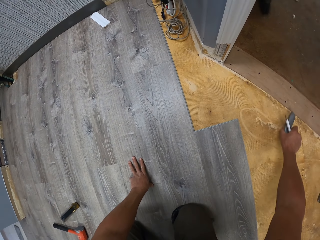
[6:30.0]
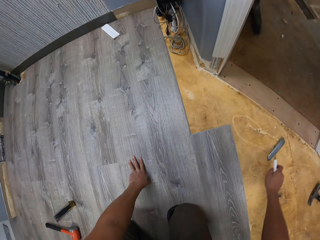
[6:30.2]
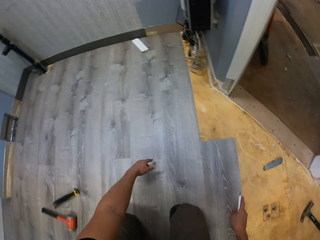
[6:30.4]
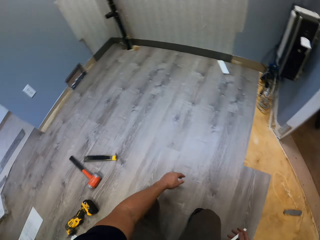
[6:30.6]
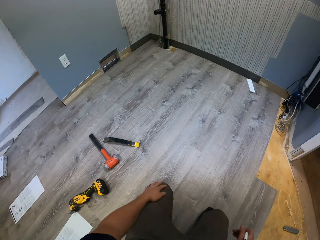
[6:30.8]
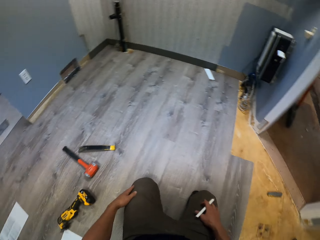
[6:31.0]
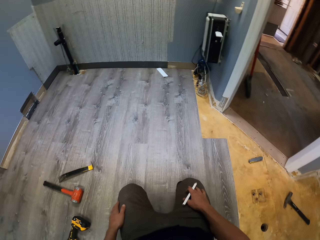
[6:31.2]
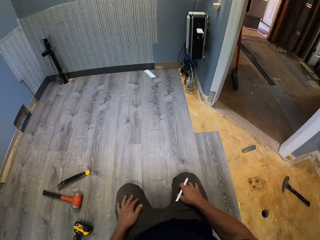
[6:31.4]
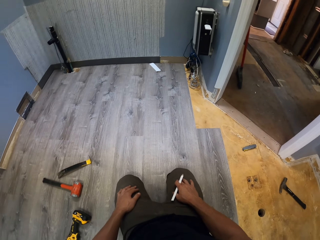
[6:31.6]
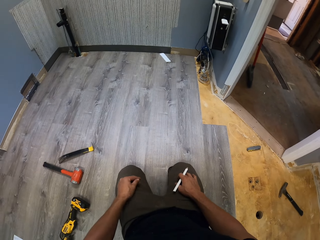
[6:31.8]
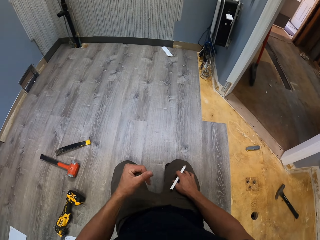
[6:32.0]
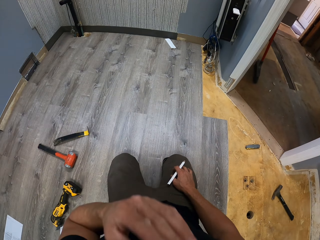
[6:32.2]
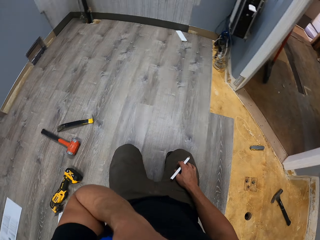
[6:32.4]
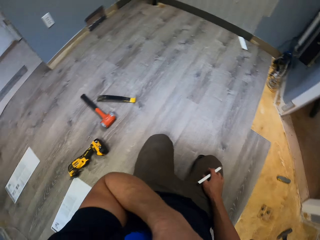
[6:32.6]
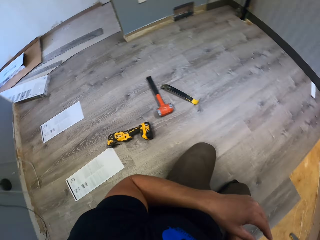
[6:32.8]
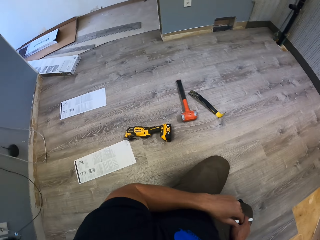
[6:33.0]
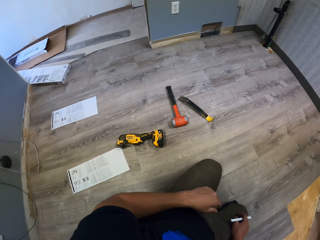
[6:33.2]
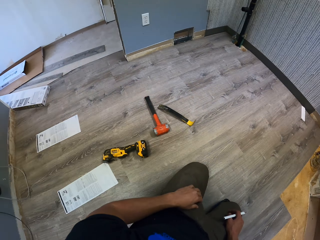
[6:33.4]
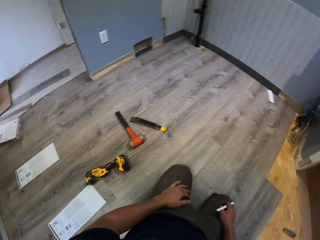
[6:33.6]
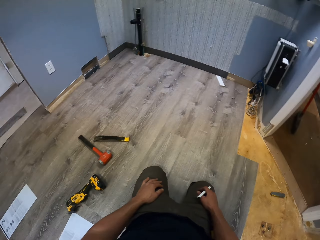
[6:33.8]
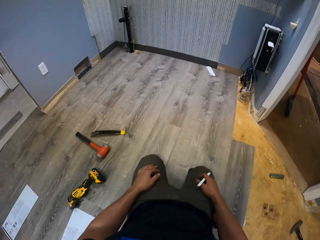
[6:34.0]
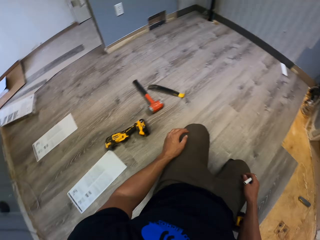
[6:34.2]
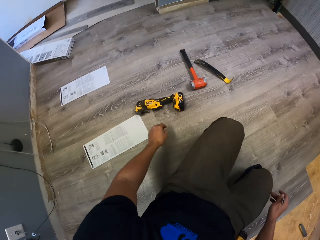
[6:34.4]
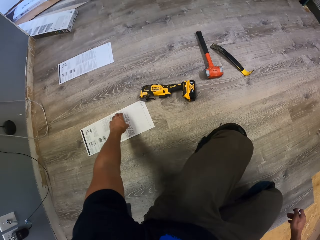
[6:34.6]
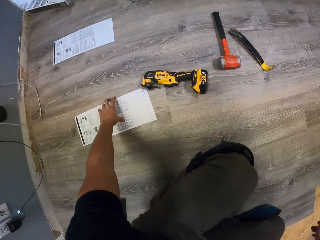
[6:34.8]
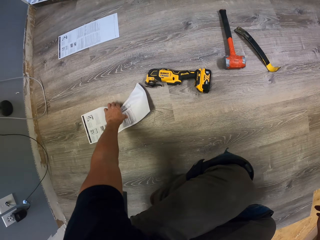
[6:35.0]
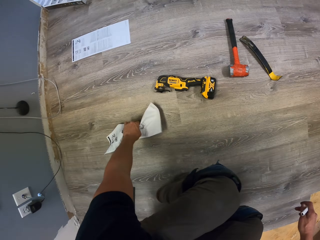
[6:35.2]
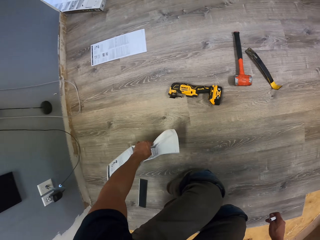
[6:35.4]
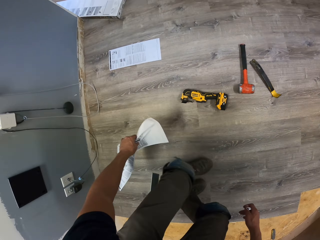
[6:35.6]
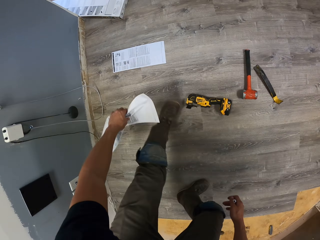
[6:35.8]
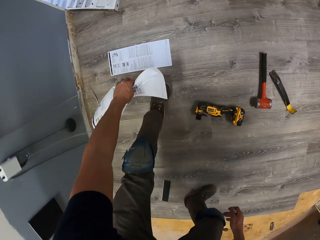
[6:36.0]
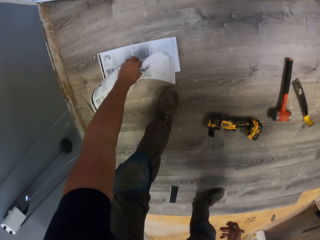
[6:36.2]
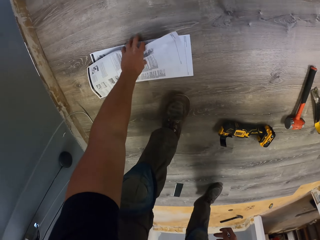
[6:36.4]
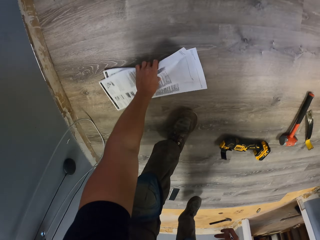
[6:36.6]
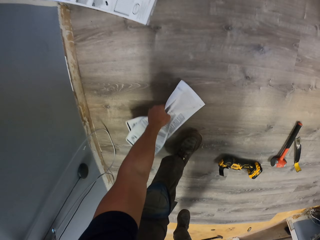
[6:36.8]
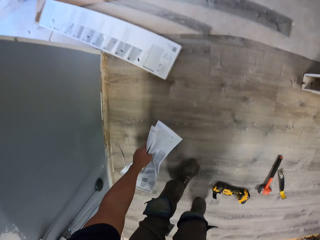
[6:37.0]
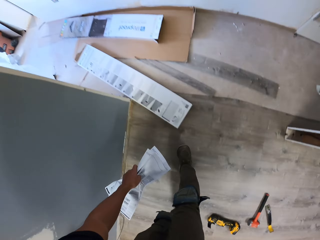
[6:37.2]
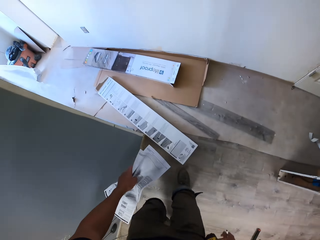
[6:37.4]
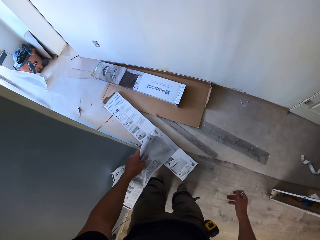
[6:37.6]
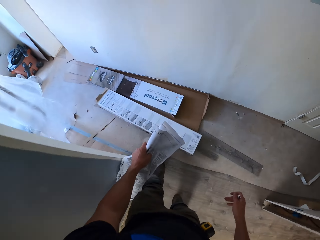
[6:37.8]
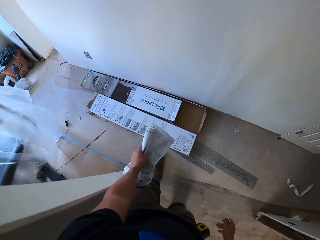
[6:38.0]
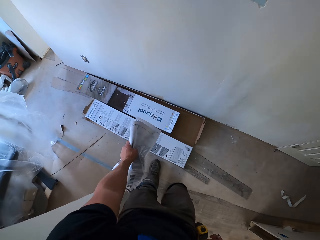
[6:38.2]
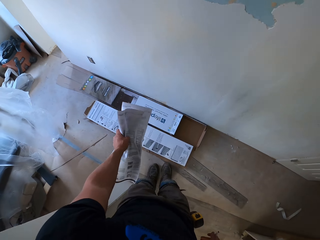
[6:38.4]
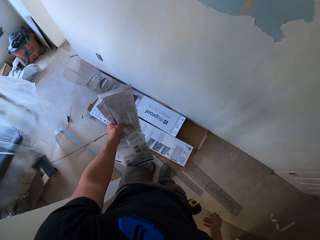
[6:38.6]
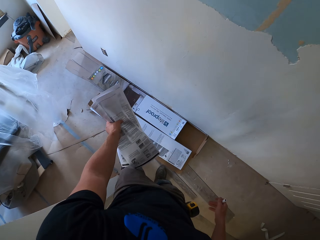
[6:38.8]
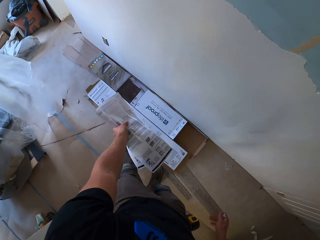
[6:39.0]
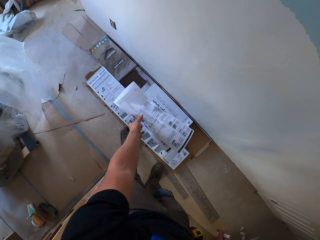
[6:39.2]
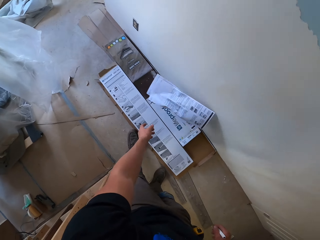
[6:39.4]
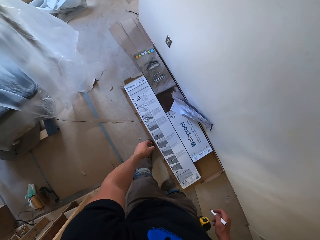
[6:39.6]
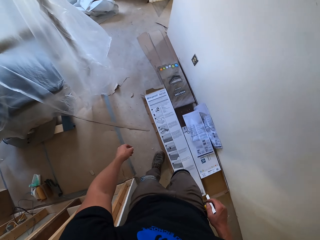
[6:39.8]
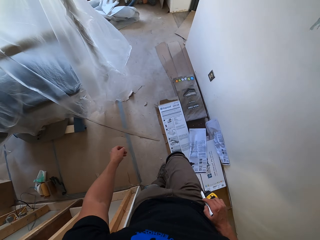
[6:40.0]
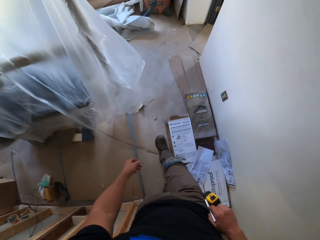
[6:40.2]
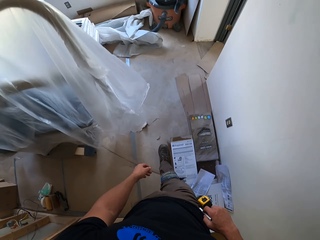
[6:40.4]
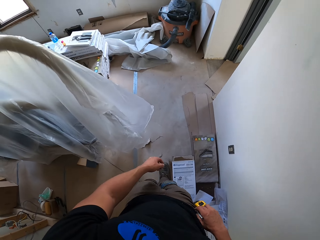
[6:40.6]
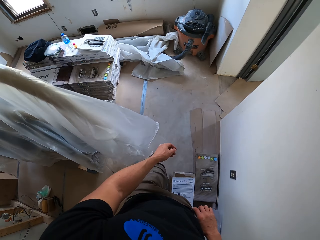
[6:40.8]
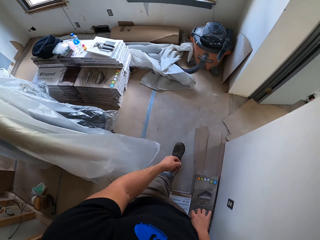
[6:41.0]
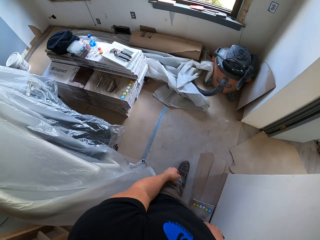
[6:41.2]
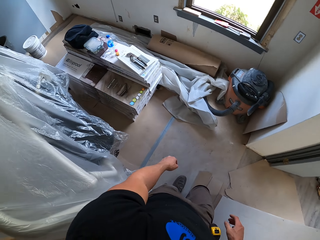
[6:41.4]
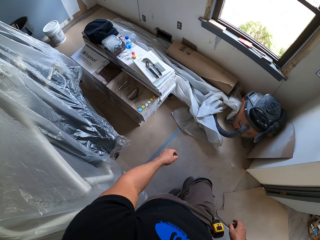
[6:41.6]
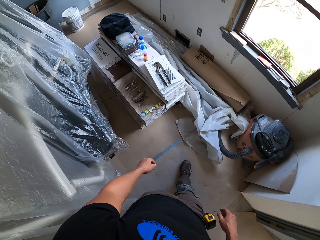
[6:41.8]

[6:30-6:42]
The camera wearer moves something. They pick the cutter with the right hand and put the cutter on the floor with the right hand. They look around. They touch the leg with hands. They raise the left hand. They lower the left hand. They pick the paper with the left hand. They pick the paper with the left hand again. They kick cartons on the floor. They walk around. They hit the box with the left hand. They drop the papers with the left hand. They walk around.

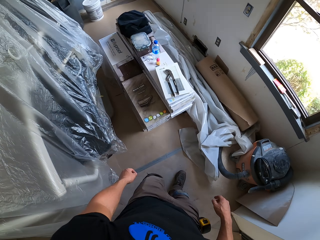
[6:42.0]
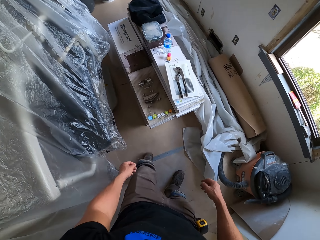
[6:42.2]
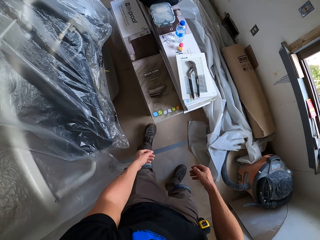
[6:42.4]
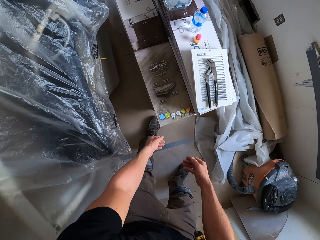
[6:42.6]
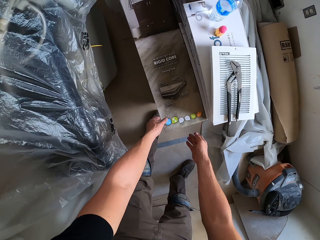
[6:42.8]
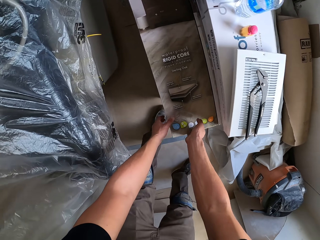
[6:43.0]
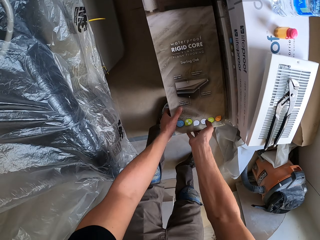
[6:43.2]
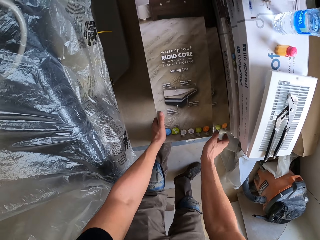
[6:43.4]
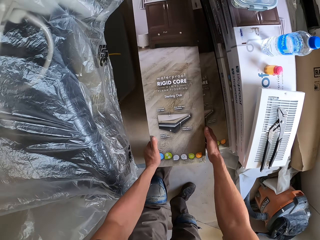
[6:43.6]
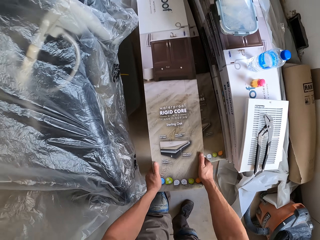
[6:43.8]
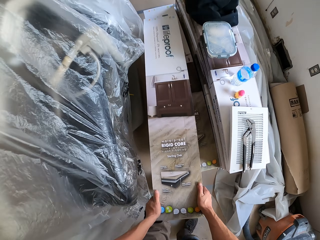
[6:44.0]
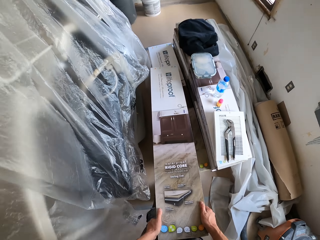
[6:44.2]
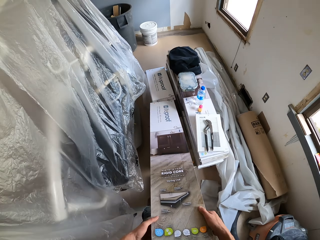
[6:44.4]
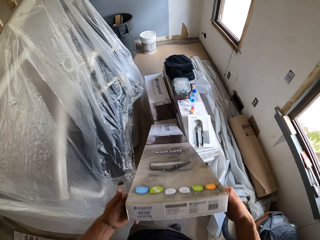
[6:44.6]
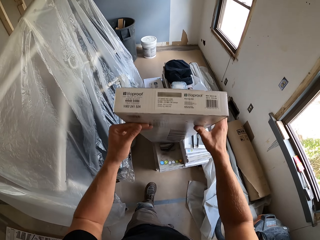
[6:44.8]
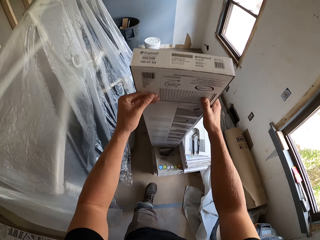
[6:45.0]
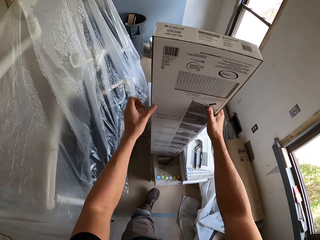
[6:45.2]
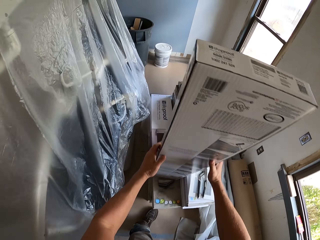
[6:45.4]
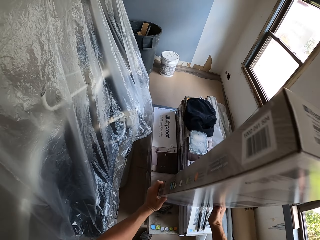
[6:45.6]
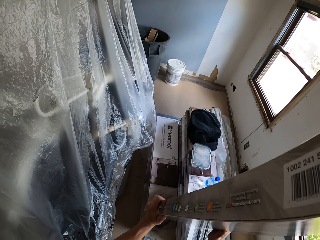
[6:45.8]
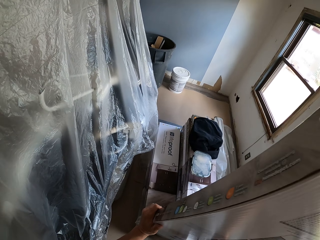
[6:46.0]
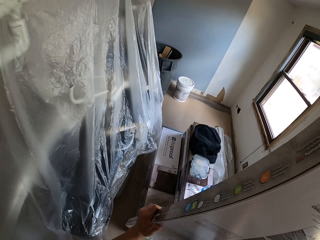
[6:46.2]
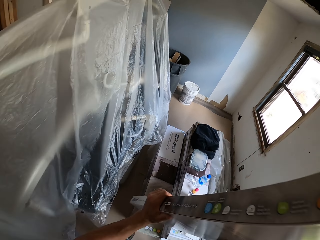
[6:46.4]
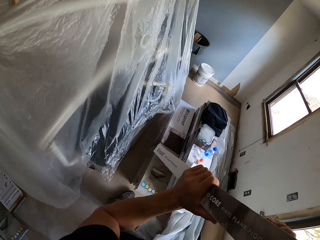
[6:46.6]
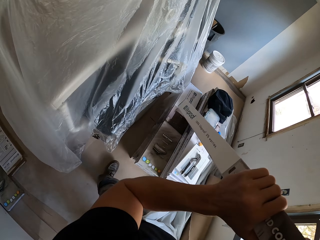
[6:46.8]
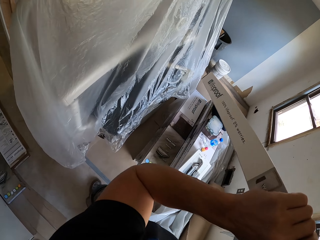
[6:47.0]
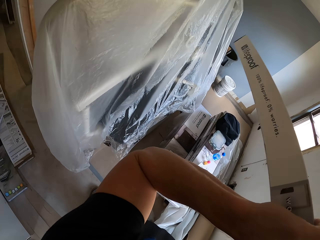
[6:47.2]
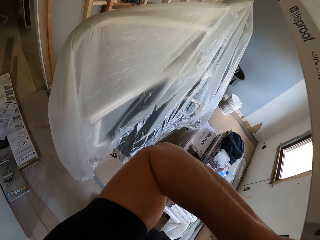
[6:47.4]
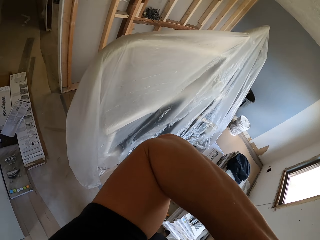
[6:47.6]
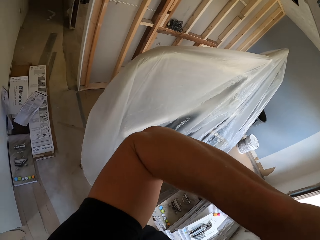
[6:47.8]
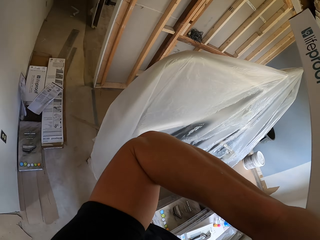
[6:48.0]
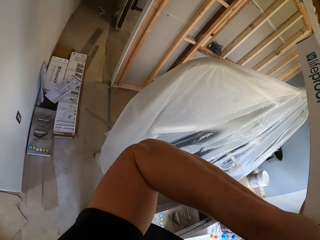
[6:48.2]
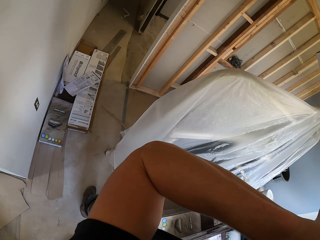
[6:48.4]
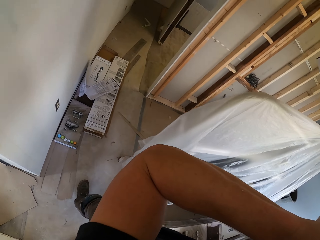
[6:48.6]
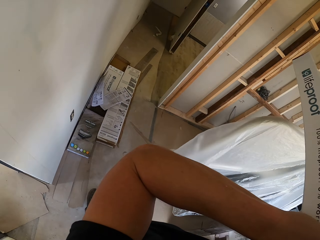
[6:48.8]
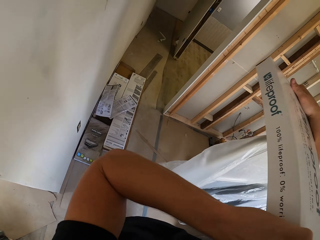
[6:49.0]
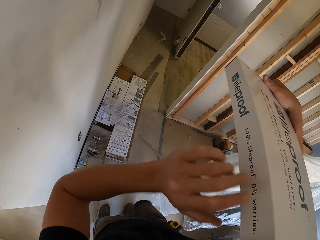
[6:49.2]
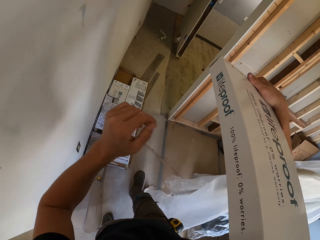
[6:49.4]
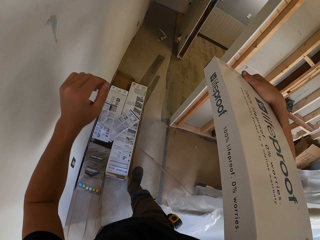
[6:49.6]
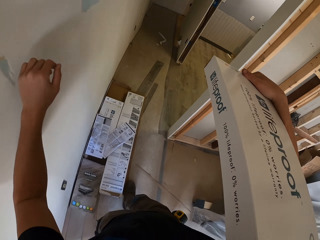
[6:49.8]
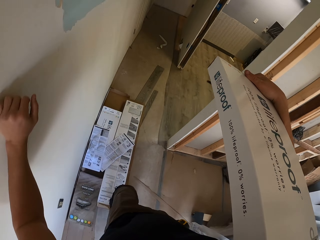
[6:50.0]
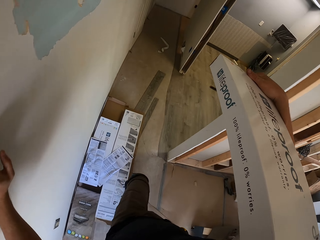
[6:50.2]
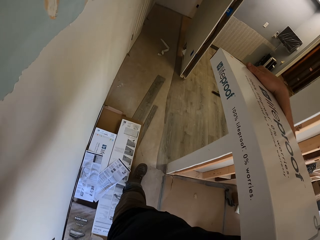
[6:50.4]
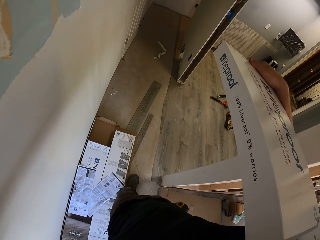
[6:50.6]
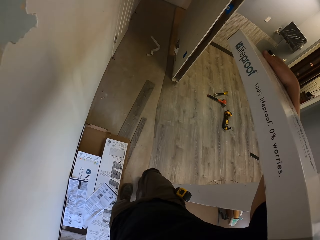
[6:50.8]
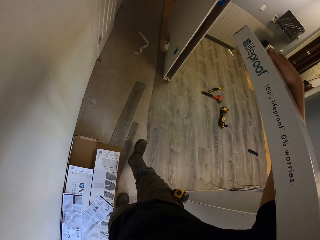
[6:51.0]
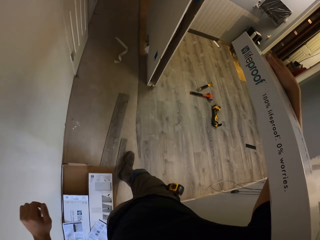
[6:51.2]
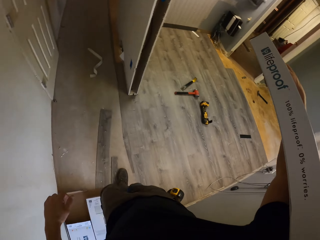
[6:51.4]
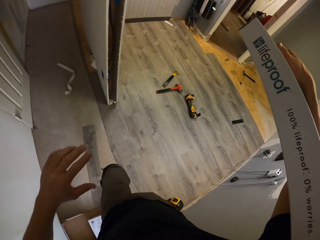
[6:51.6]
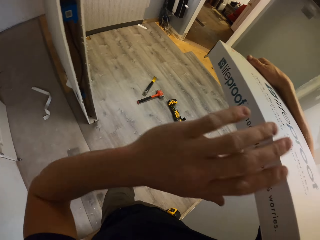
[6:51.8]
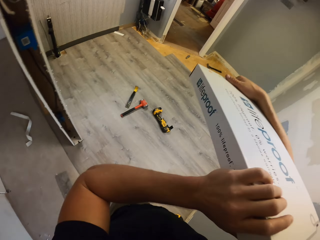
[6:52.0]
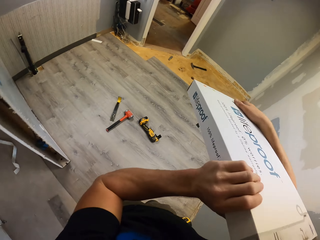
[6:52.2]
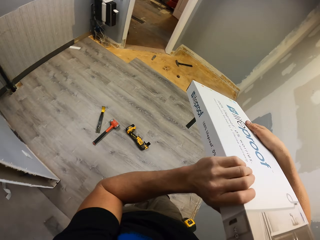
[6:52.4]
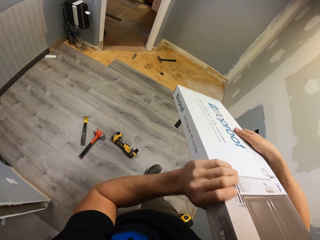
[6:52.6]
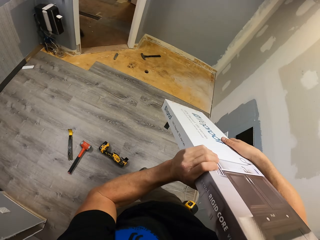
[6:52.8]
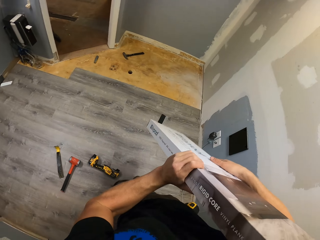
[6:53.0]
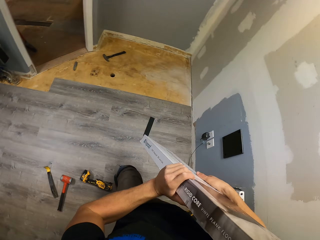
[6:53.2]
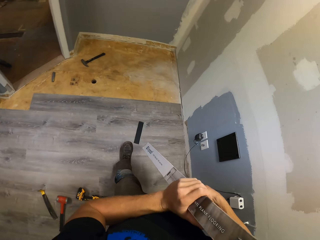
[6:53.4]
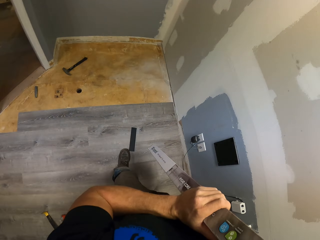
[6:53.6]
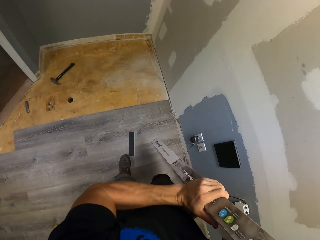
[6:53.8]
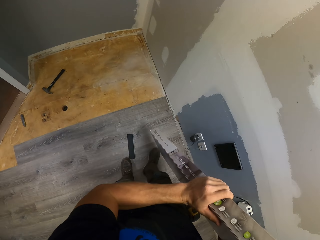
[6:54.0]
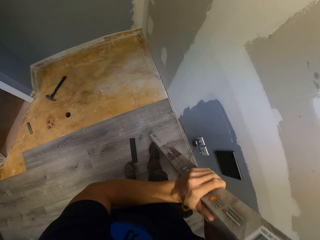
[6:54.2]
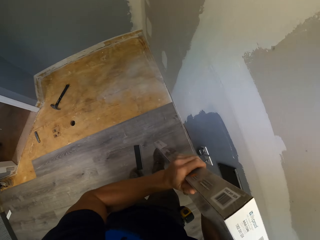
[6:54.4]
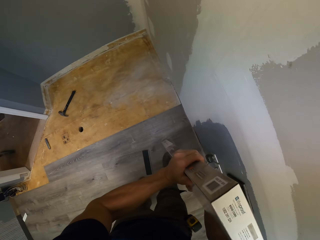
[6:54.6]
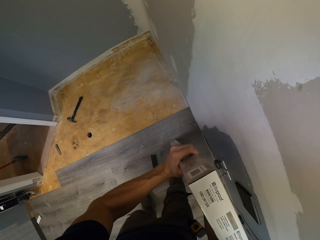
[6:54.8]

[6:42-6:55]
The camera wearer picks the box from the floor with hands. They lift the box with hands. They put the box on the shoulder. They walk around. They put the box on the floor.
